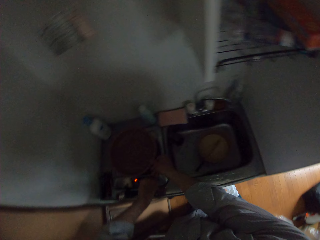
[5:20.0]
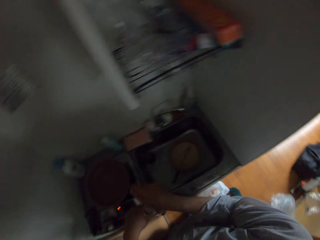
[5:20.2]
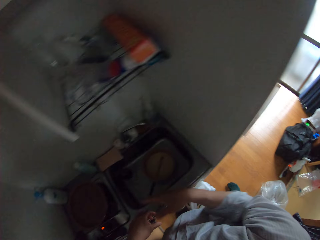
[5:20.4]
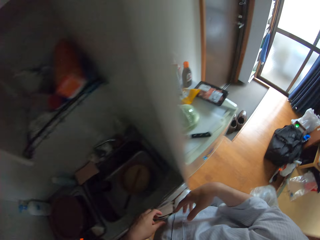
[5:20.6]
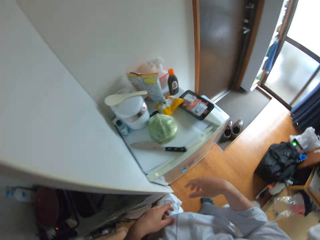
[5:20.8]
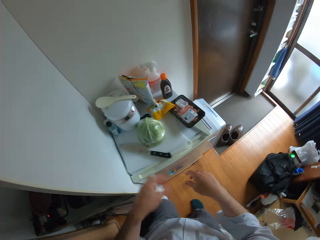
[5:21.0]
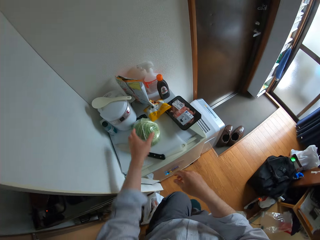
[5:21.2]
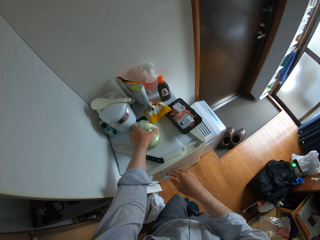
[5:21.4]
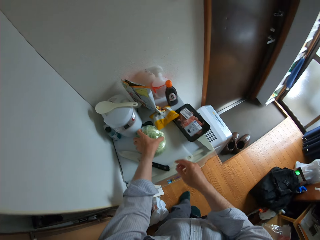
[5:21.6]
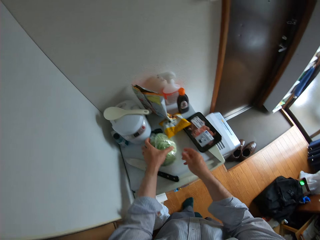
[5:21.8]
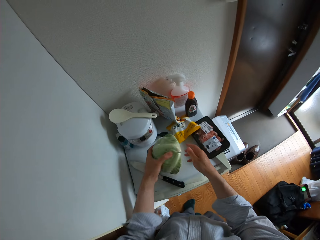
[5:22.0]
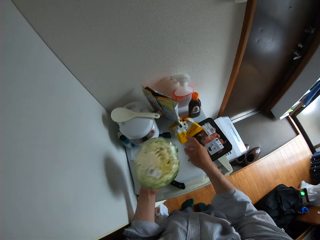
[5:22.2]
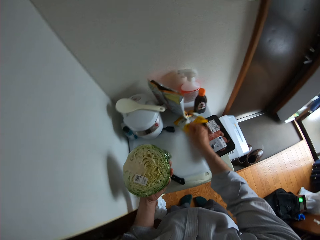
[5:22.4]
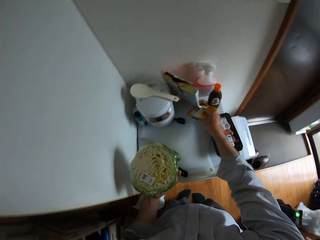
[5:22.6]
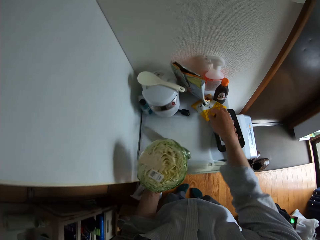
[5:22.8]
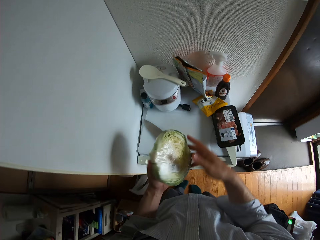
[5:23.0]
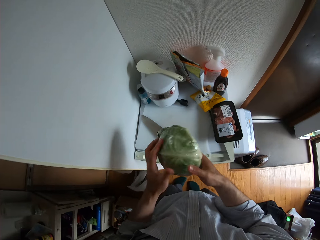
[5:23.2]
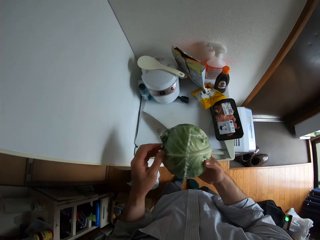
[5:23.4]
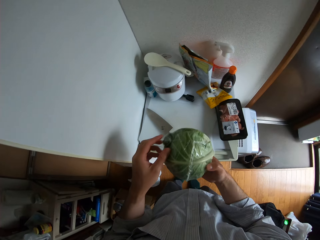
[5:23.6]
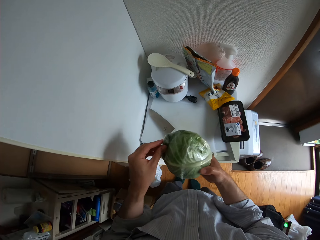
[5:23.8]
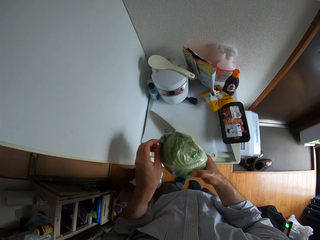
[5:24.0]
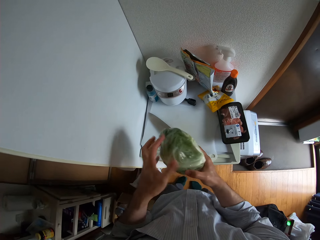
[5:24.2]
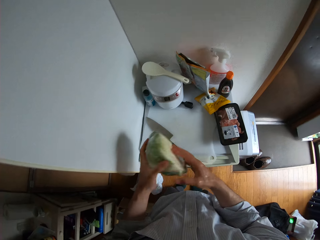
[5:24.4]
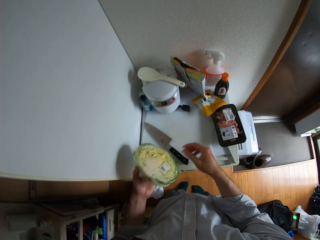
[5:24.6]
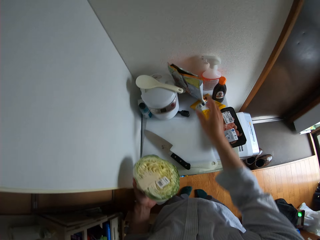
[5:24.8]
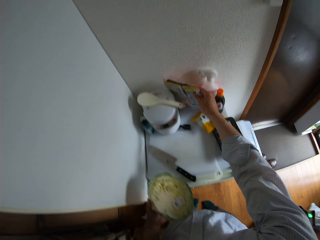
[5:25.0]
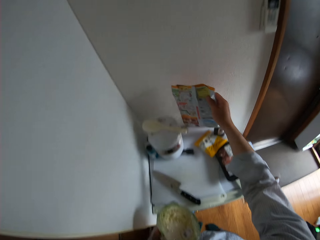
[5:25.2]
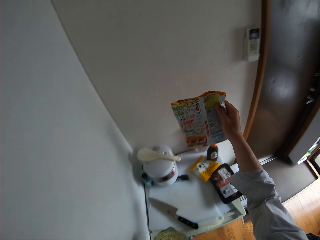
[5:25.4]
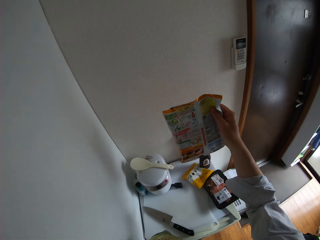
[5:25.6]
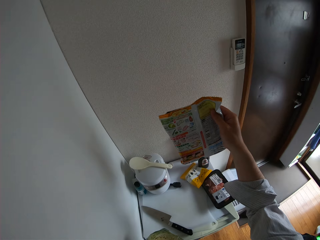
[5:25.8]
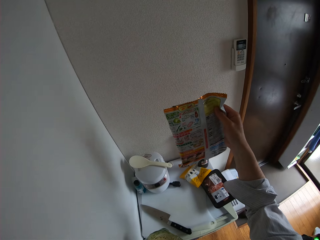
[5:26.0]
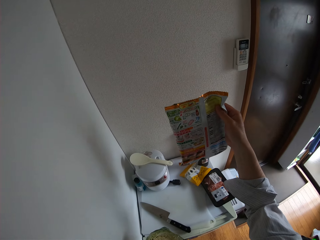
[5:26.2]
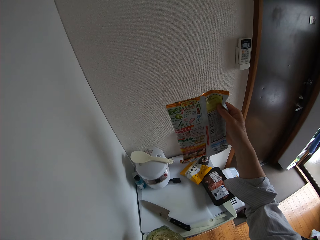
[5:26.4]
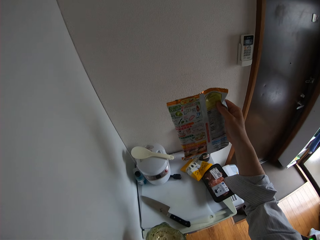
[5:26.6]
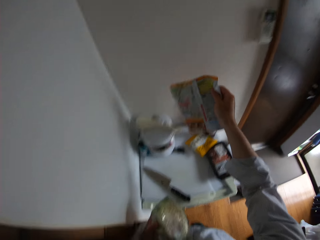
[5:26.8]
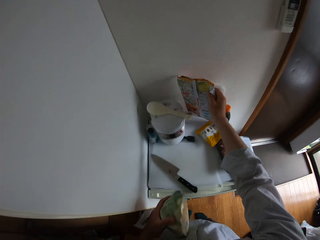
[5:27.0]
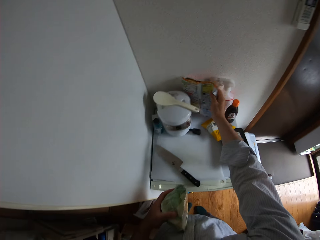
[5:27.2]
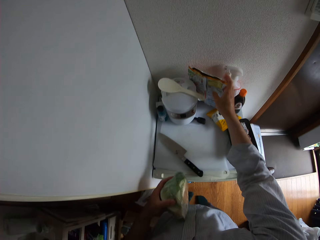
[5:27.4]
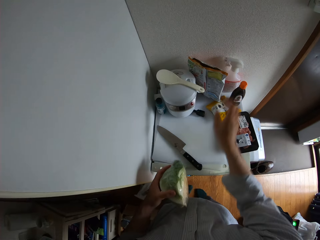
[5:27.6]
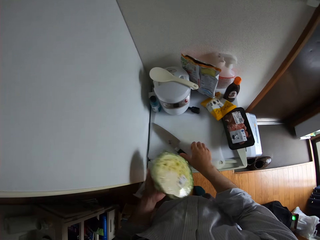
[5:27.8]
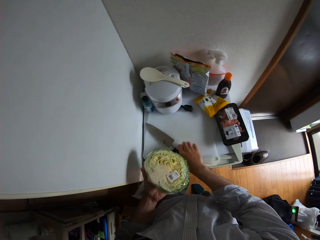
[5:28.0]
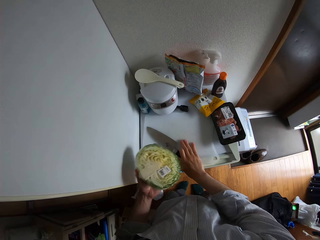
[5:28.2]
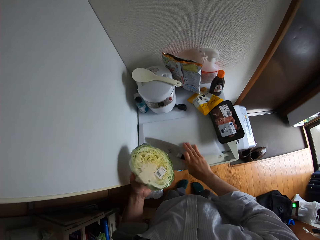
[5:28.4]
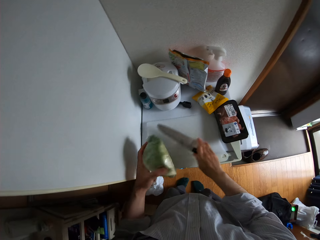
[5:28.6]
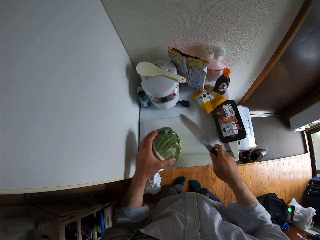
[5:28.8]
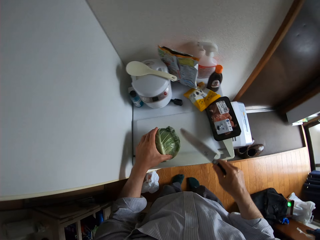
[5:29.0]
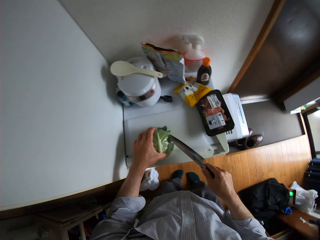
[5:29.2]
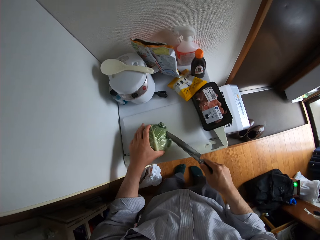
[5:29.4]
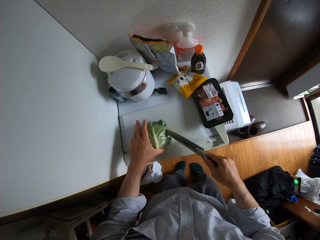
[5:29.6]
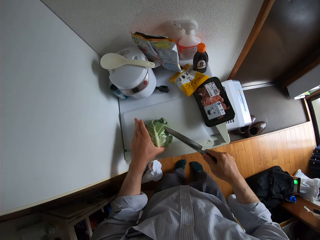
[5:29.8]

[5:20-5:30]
The camera wearer picks up the cabbage from the cutting board. They push something. They pick up a sachet from the fridge. They drop the sachet on the fridge. They pick up a knife on the cutting board.

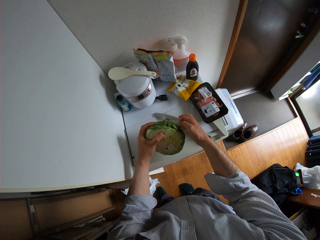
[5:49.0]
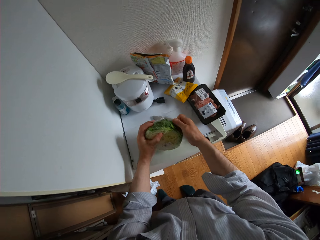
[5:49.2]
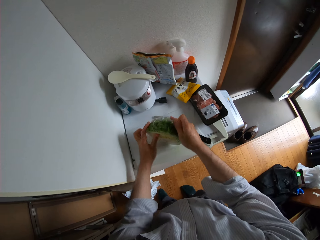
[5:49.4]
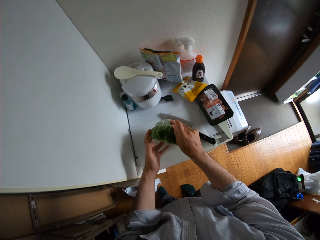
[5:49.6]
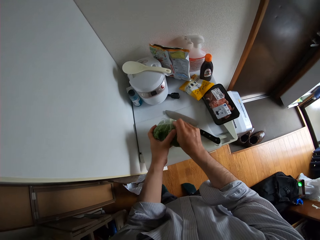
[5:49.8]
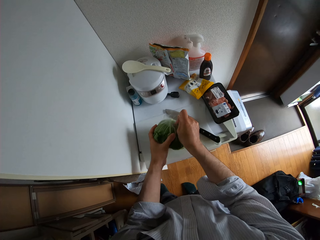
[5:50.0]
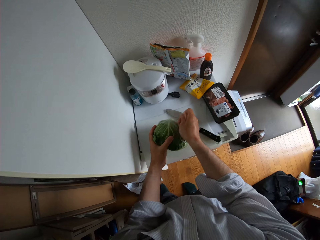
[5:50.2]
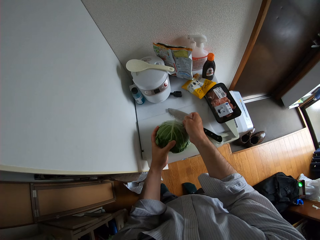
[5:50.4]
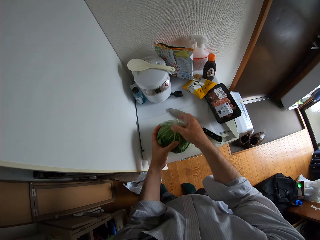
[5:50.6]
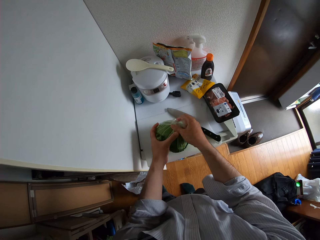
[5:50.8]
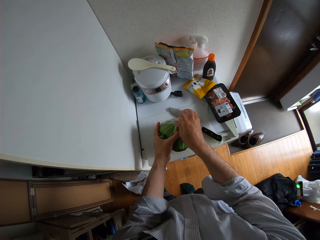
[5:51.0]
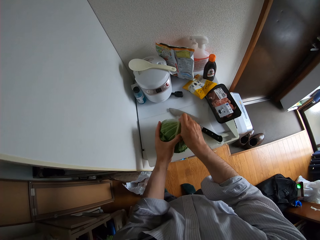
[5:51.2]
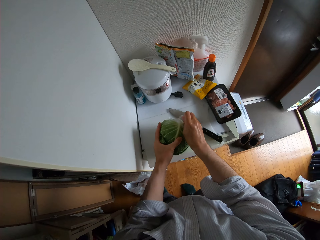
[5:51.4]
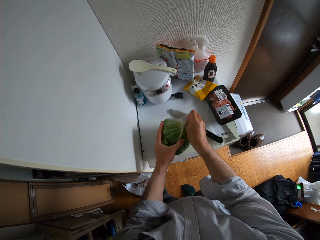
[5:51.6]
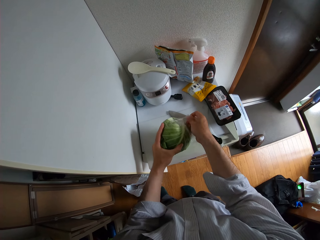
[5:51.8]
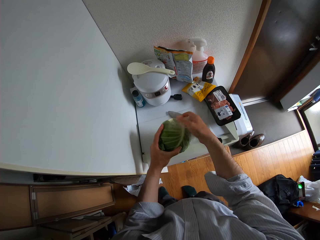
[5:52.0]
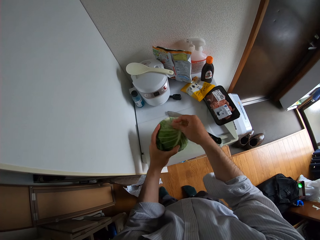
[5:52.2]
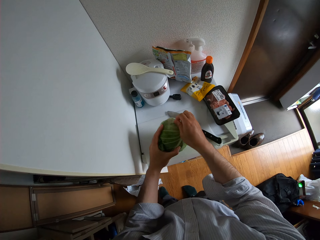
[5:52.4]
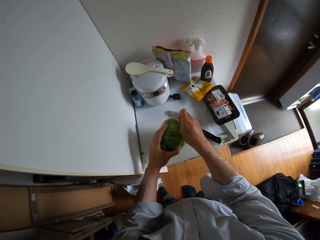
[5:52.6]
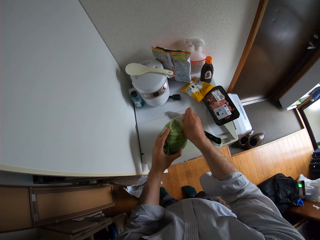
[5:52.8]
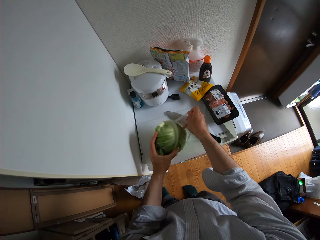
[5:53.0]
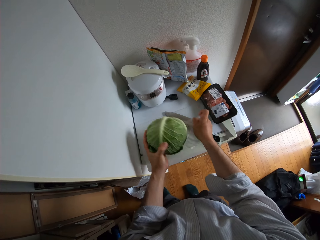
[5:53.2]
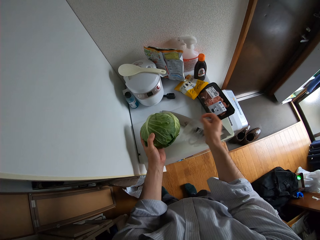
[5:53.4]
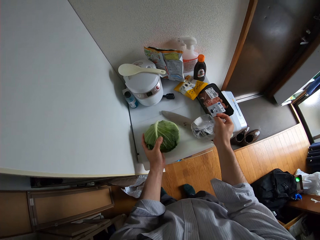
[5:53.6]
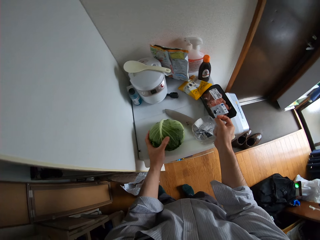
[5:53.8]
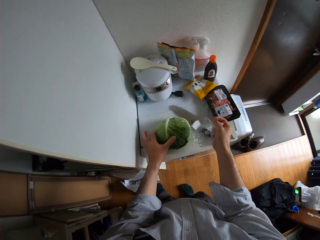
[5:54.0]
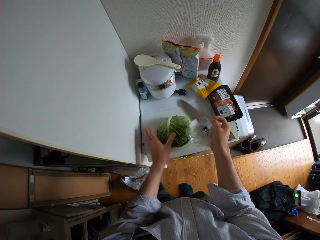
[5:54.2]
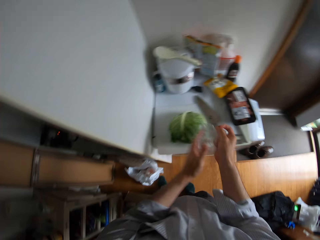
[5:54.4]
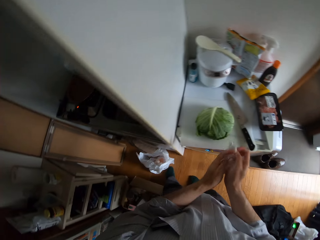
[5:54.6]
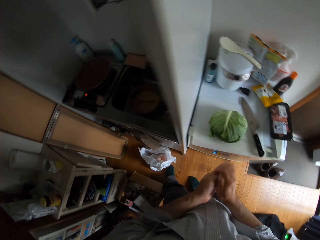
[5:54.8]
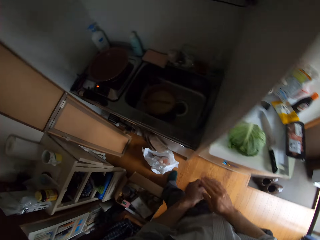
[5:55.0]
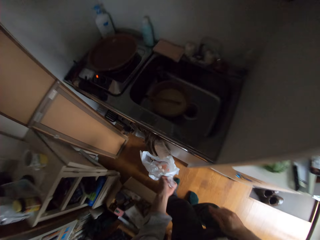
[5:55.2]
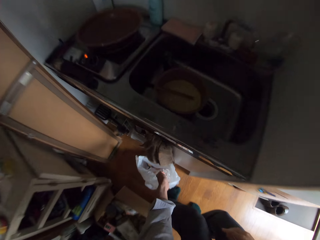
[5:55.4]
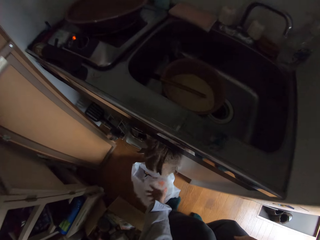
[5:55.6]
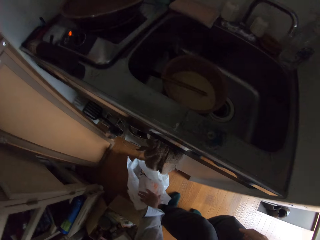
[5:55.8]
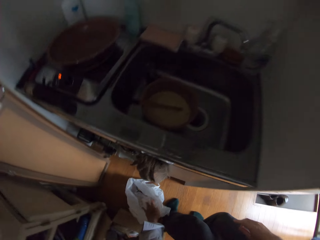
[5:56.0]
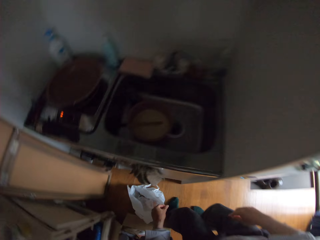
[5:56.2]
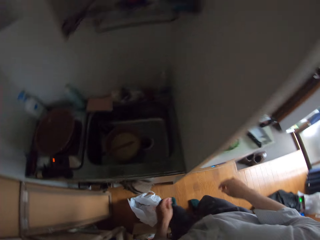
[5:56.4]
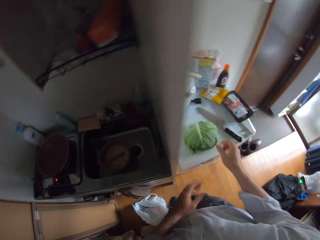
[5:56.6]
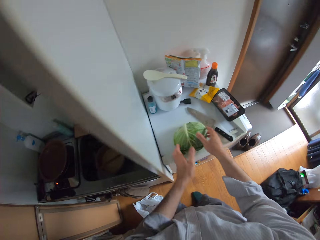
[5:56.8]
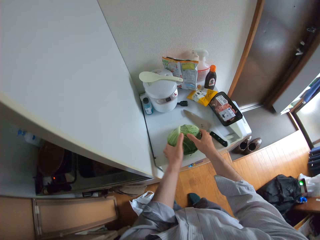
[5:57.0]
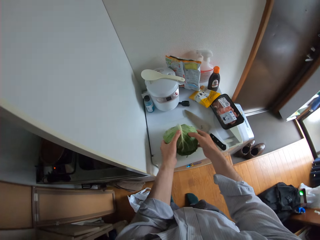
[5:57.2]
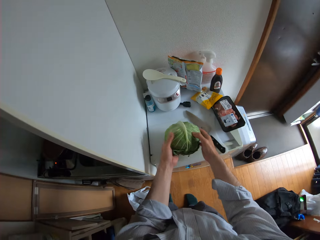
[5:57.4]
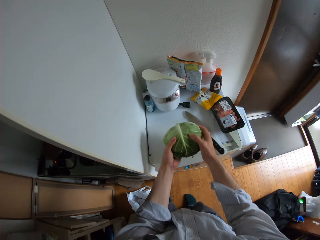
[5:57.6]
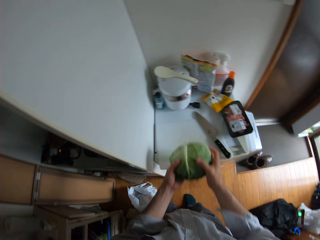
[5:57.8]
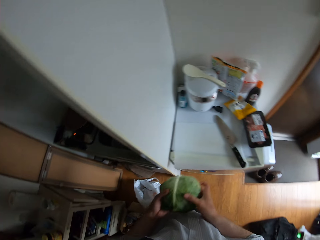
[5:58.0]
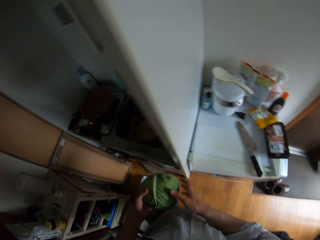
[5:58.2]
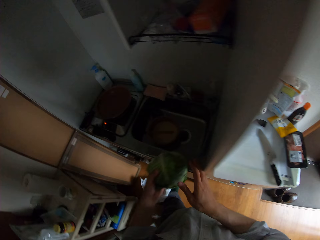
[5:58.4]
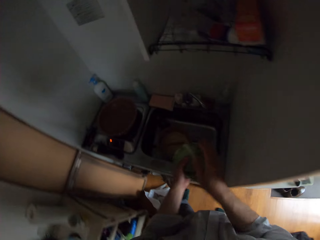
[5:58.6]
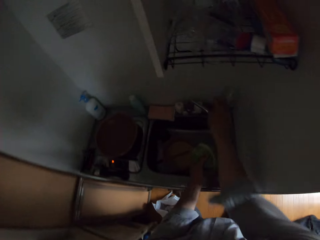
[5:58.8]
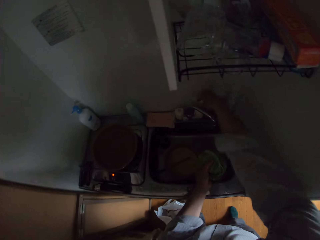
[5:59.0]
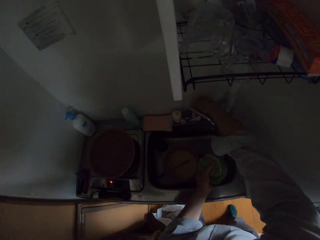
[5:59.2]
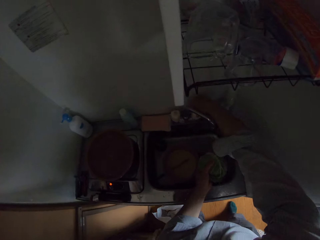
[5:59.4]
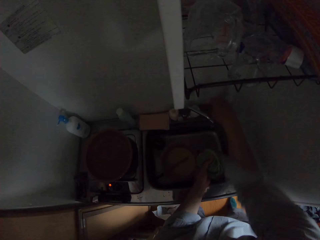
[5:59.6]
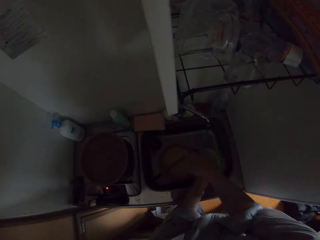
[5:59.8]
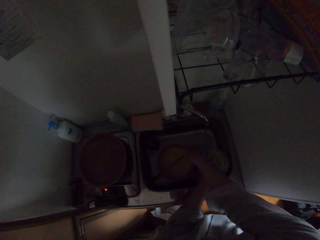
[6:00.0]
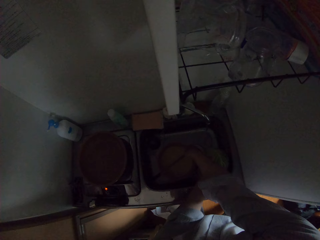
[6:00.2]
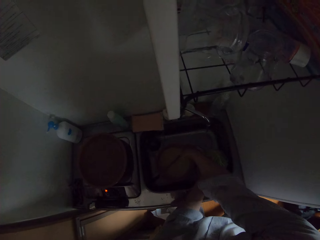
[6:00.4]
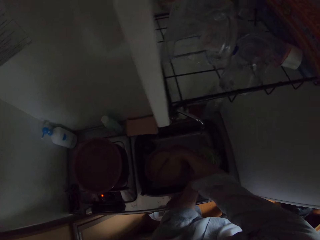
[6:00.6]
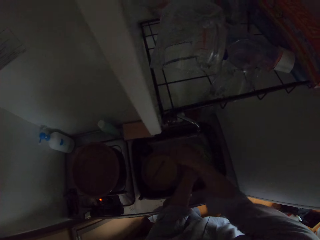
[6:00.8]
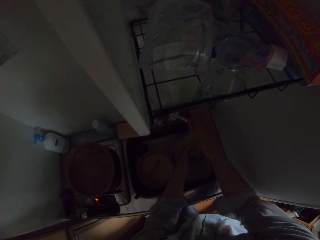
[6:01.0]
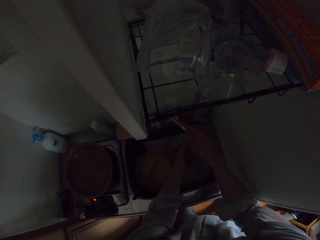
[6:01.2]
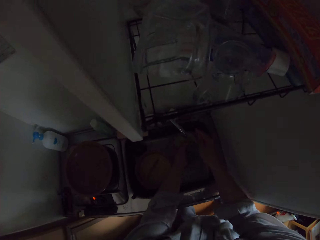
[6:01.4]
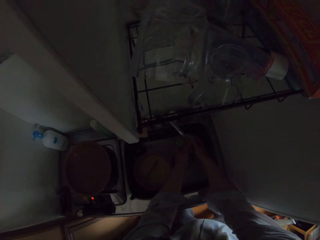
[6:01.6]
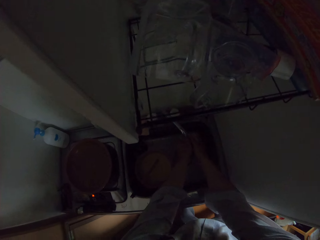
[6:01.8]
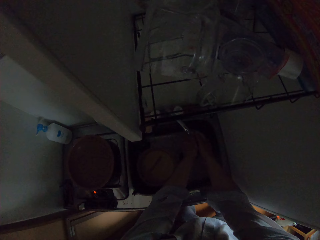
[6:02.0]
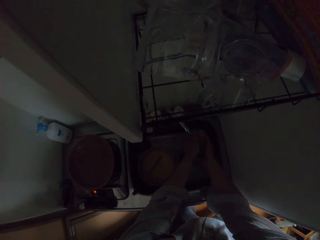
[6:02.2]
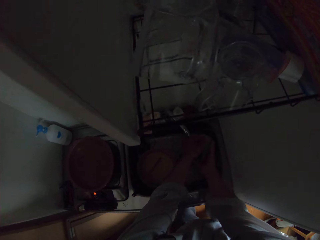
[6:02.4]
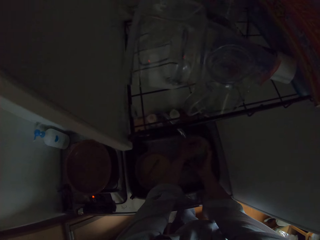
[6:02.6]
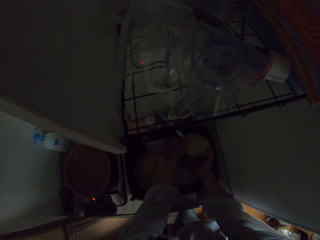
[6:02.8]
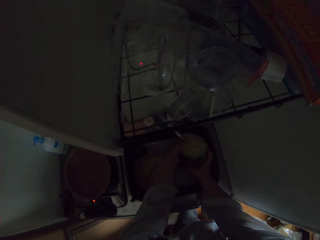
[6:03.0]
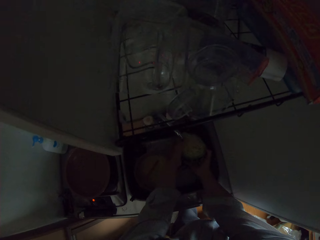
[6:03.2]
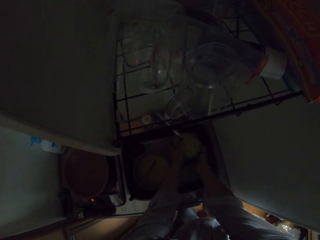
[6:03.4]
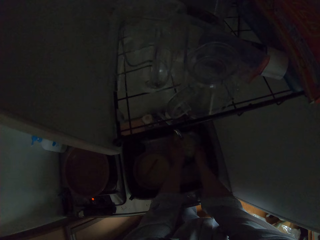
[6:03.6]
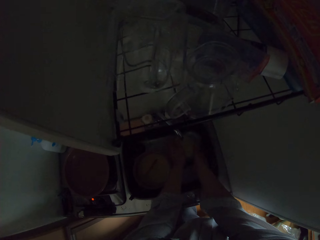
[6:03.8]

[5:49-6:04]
The camera wearer removes the covering paper on the cabbage. They drop the cabbage on the board. They throw the nylon into the nylon bag on the floor. They pick up the cabbage from the cutting board. They open the tap. They rinse the cabbage in the sink with water.
